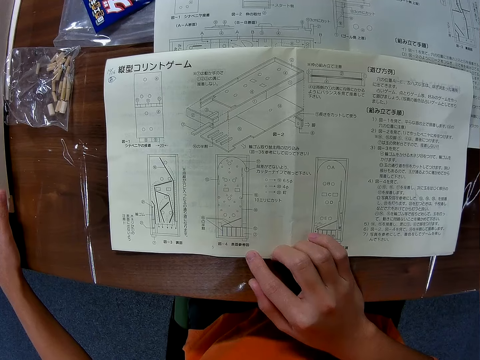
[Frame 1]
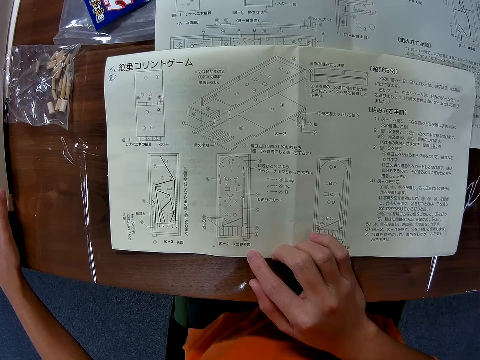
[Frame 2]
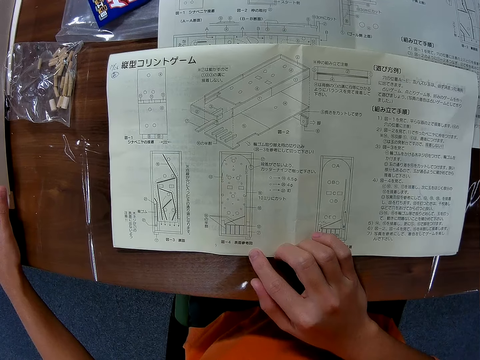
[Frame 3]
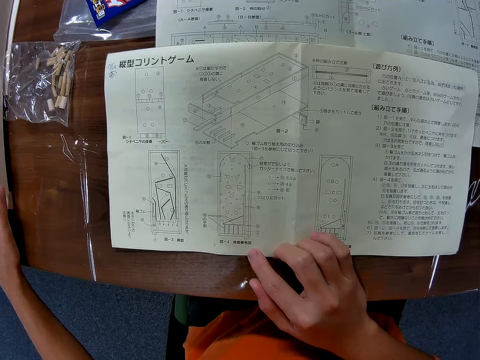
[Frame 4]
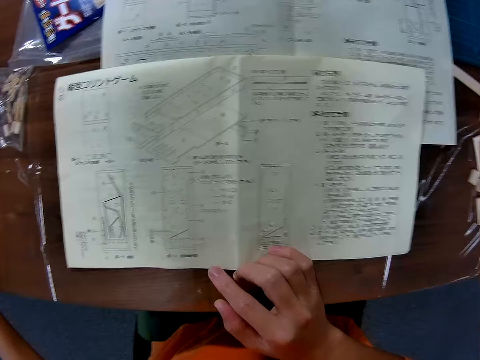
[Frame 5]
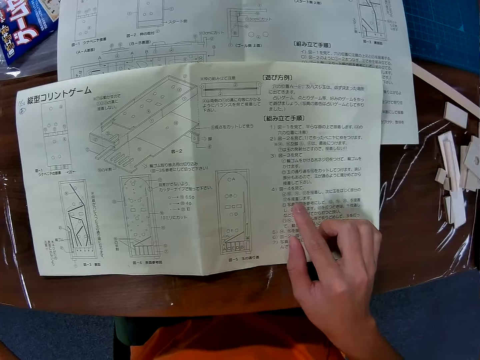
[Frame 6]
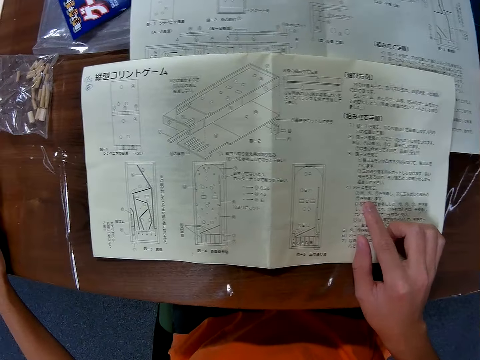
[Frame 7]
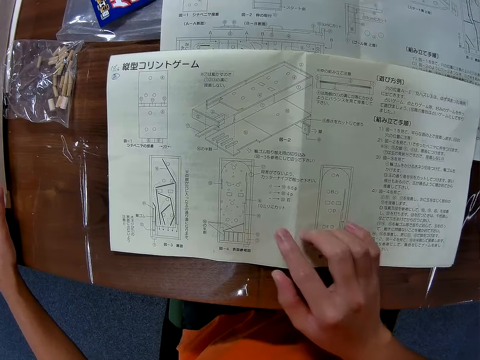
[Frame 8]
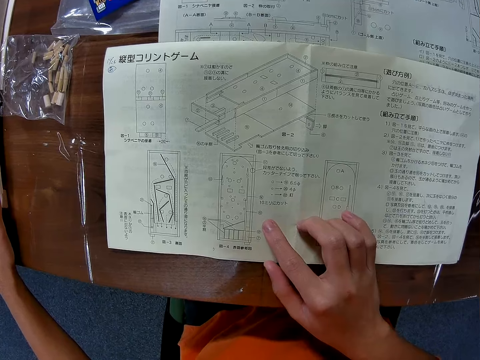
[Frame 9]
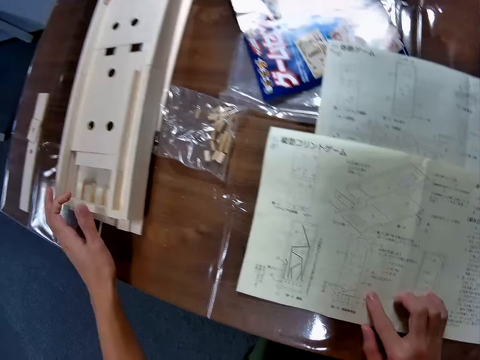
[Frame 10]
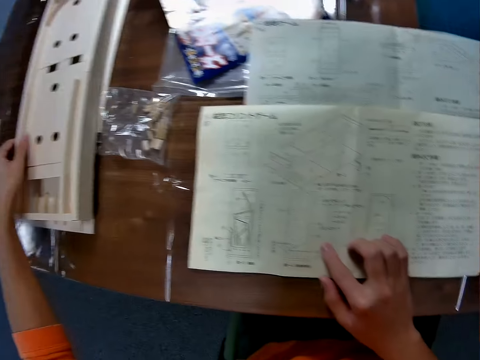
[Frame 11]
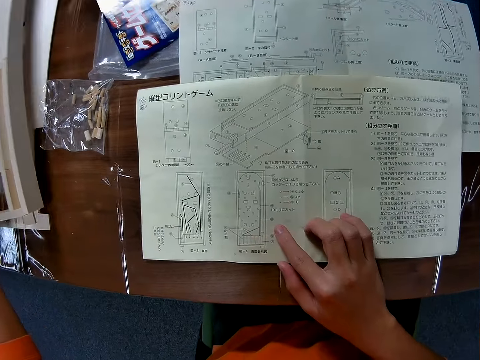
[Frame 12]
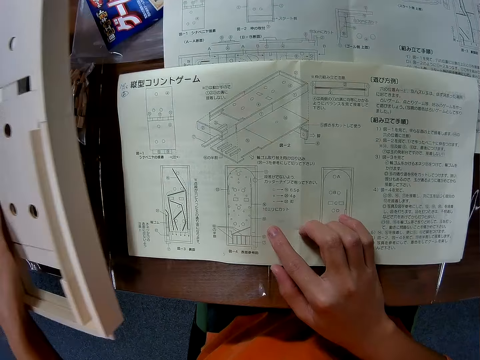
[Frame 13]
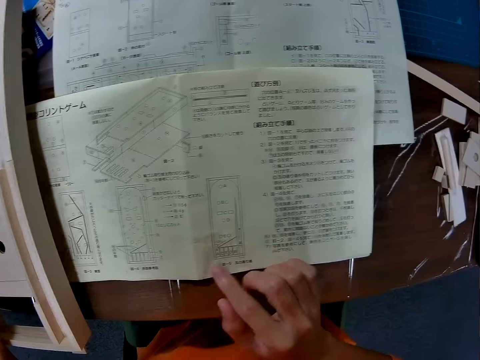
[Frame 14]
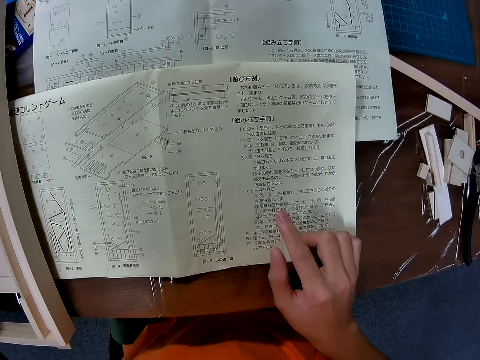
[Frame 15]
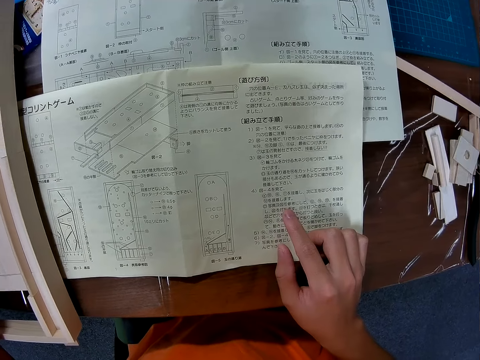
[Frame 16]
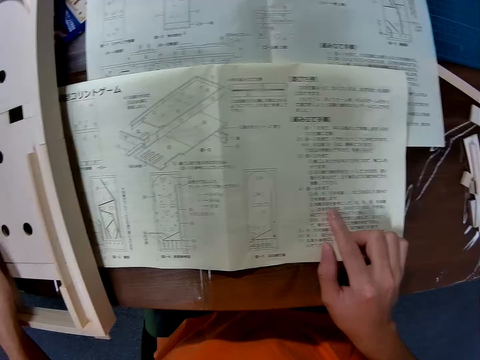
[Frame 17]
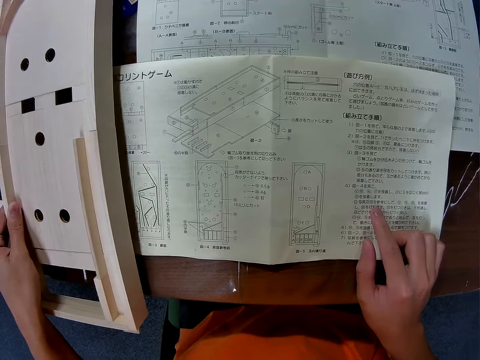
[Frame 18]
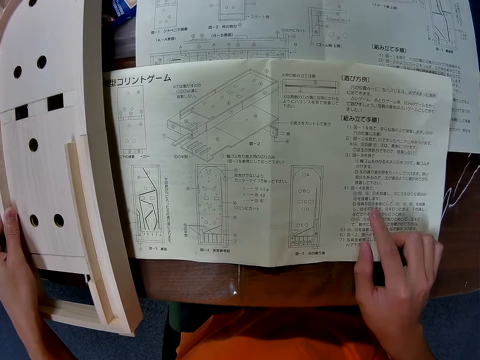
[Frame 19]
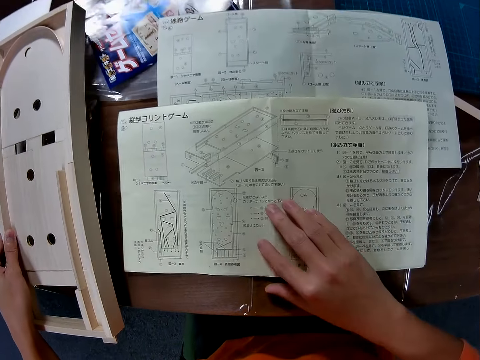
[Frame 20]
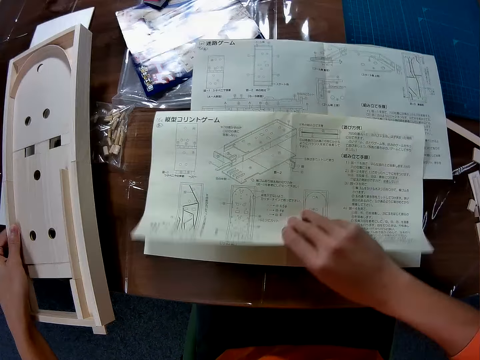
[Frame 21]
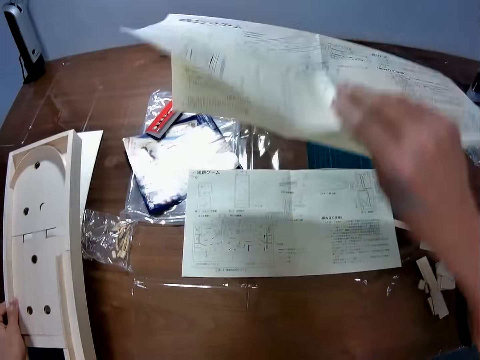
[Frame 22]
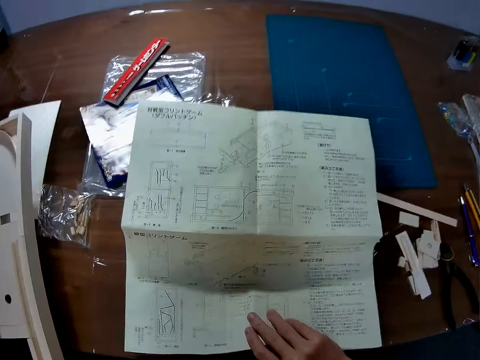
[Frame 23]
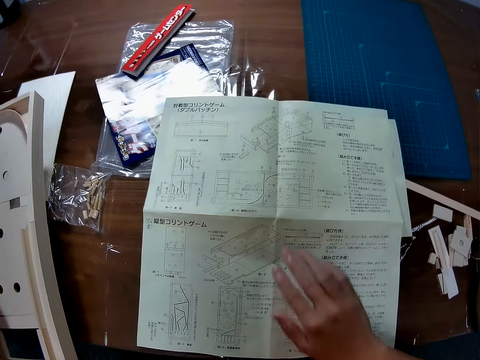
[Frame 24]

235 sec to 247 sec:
The camera wearer picks up the wooden mechanical model from the table with his right hand. He stares at the blueprint paper on the table. He flips the manual. He spreads out the blueprint paper on the table with his right hand.

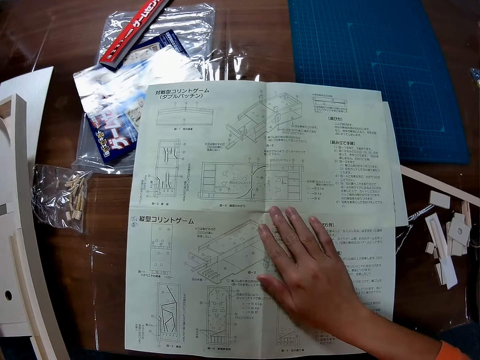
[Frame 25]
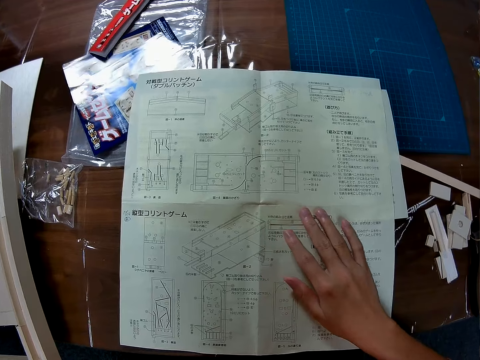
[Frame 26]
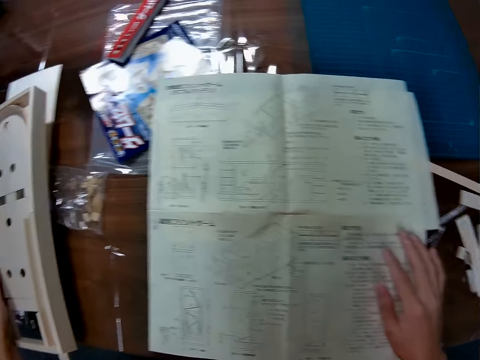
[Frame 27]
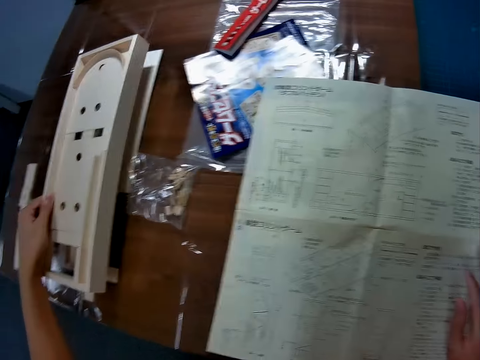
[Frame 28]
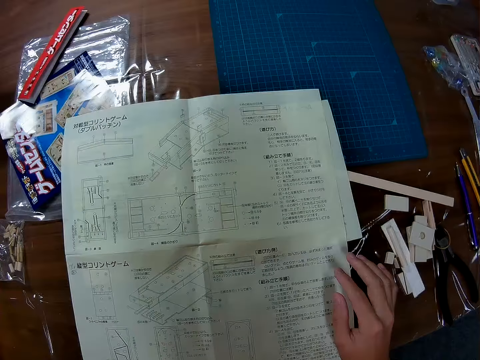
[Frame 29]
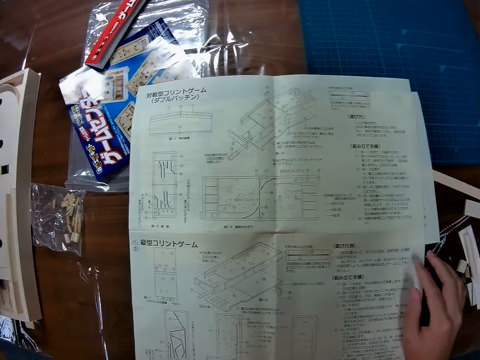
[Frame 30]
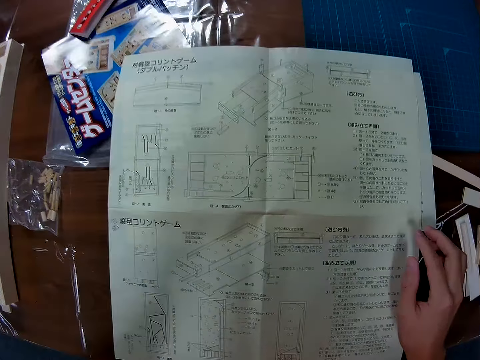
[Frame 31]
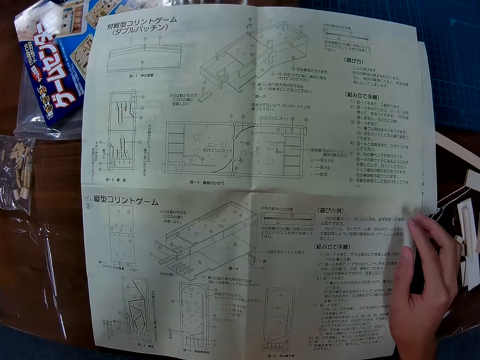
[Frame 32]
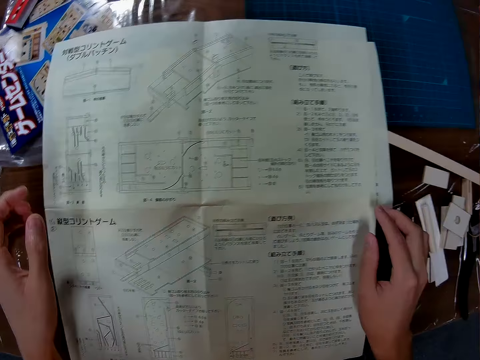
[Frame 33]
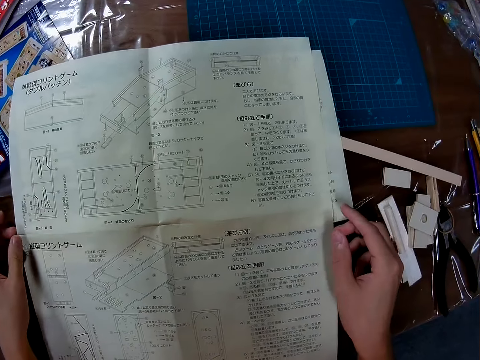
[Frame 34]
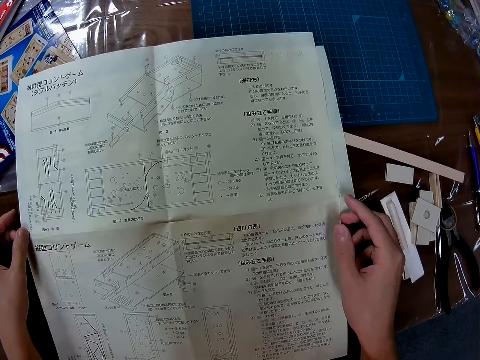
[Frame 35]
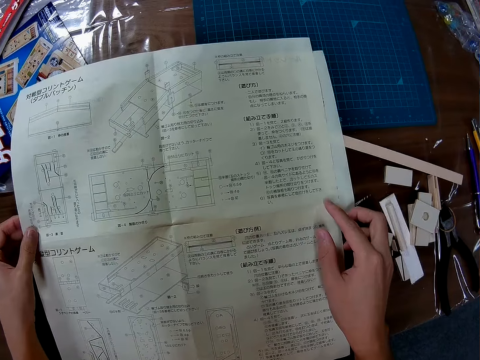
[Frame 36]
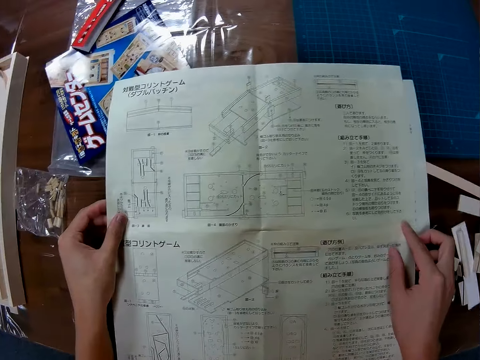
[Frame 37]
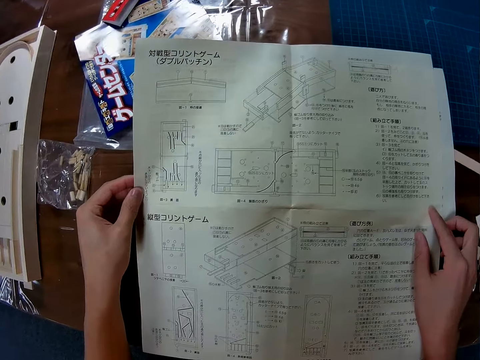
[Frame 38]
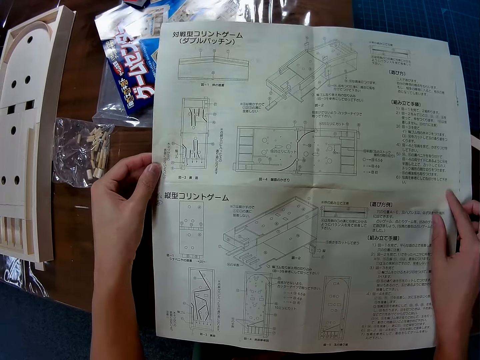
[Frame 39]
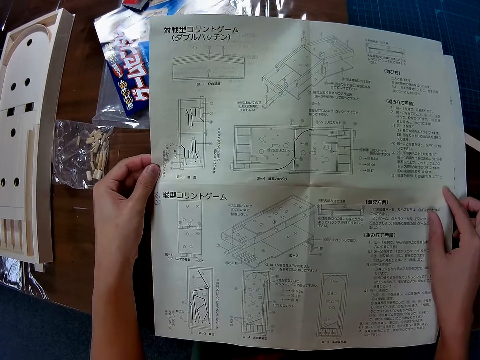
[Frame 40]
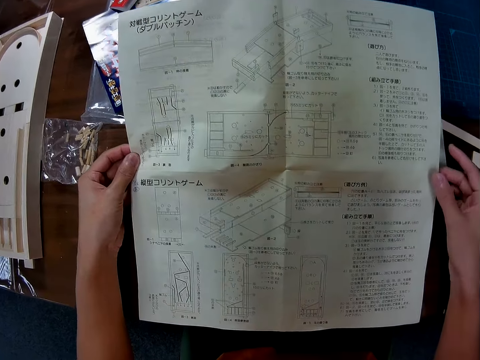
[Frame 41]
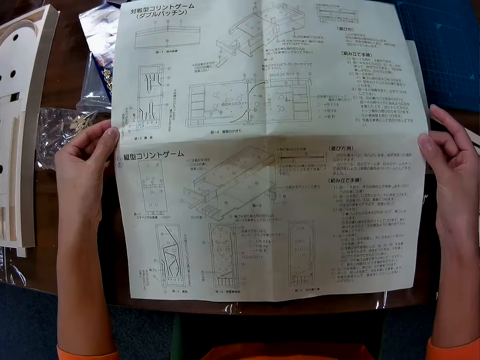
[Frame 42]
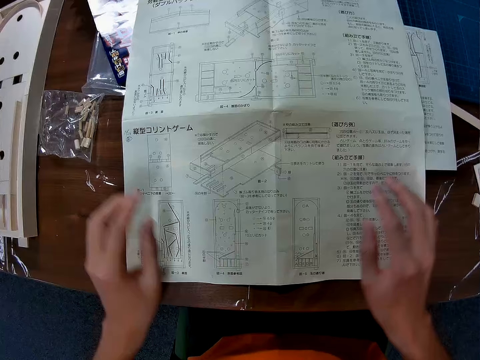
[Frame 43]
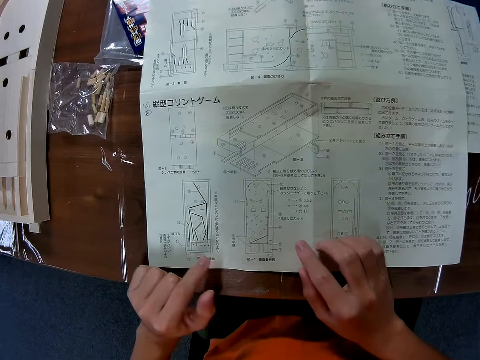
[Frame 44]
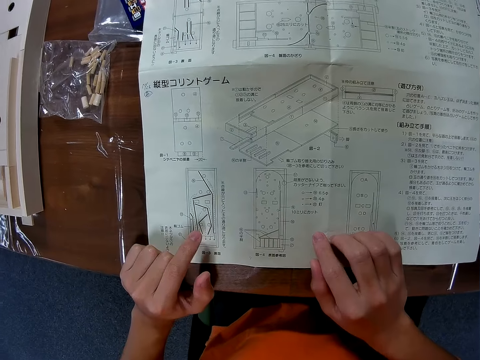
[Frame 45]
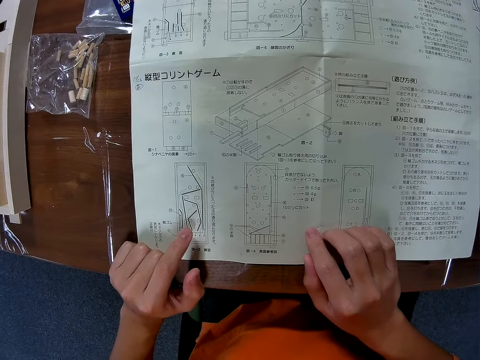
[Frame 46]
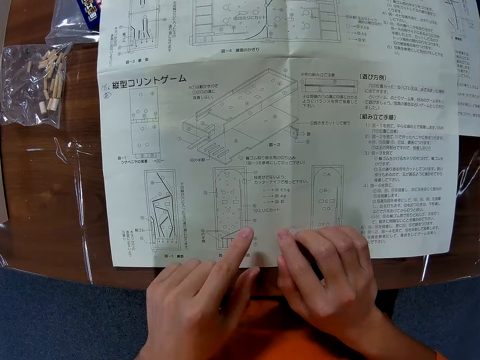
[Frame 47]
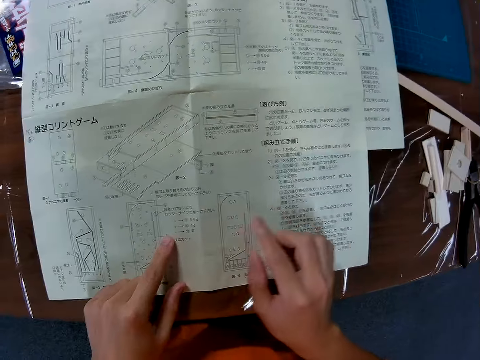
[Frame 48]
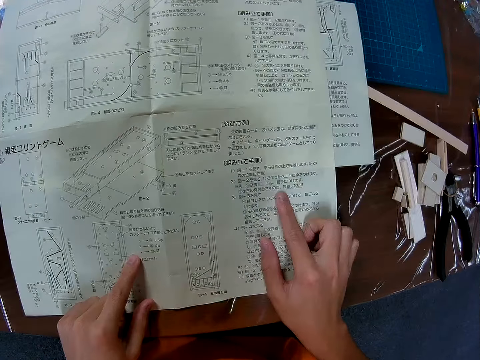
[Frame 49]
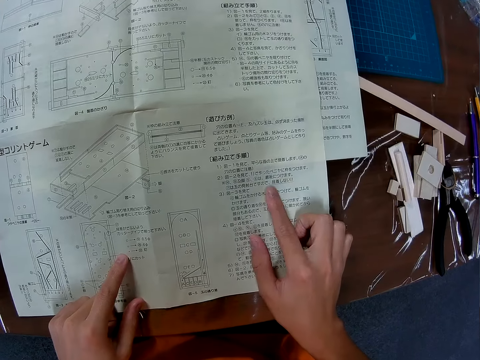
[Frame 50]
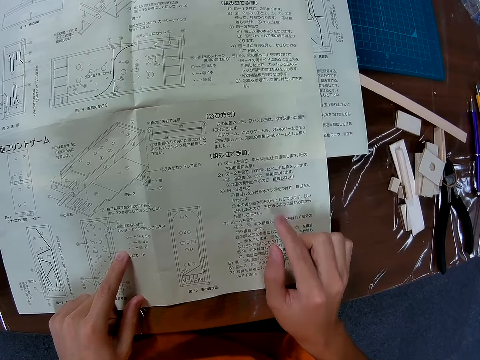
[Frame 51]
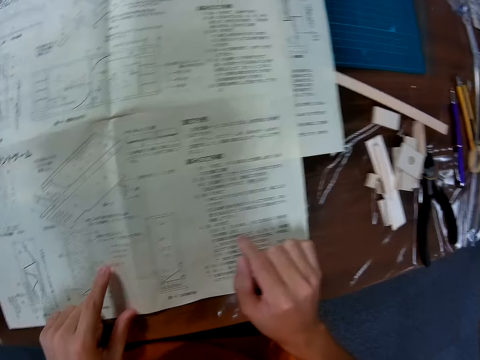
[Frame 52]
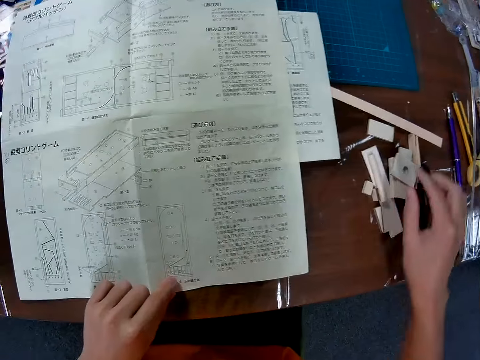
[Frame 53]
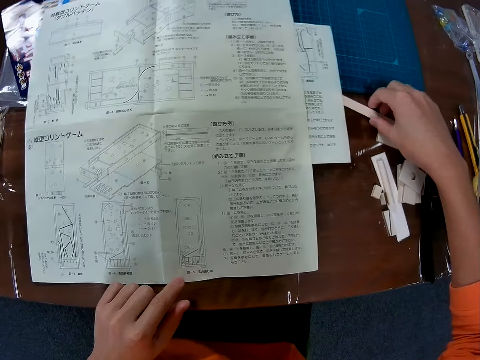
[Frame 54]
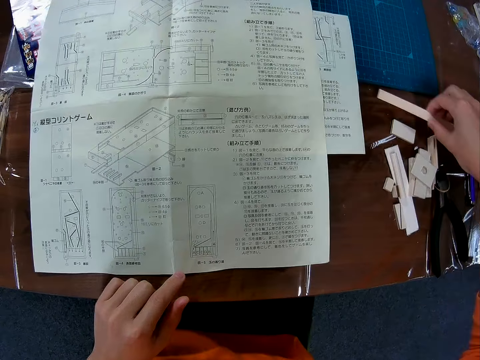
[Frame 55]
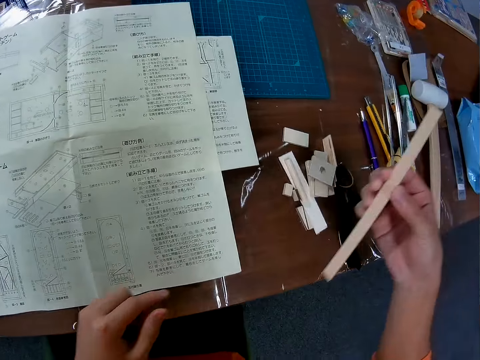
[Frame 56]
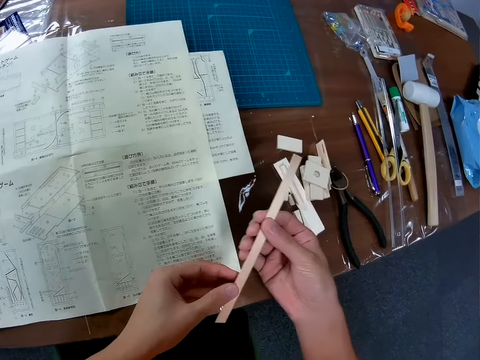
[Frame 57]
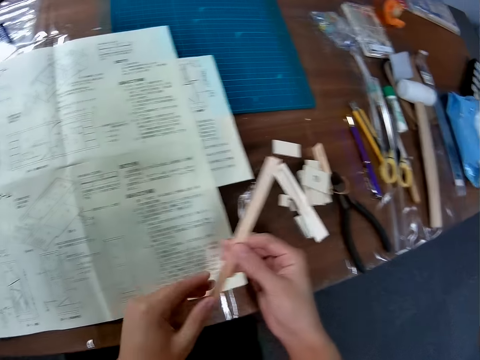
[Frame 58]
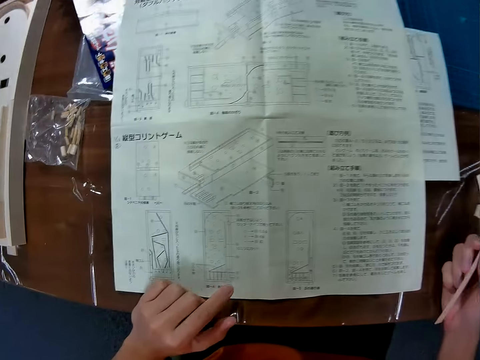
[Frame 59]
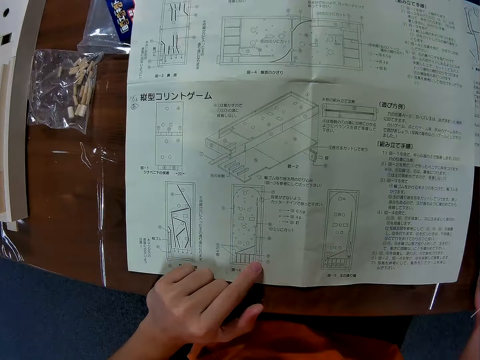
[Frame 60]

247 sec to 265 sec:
The camera wearer places his right hand on the blueprint paper. He reads the manual. He drops the wooden mechanical model on the table. He touches his face with his left hand. He holds the blueprint paper with both hands. He stares at the blueprint paper on the table. He moves the blueprint paper on the table with both hands. He stares at the blueprint paper on the table. He picks up a piece of wood from the table with his right hand. He holds the piece of wood with both hands.
